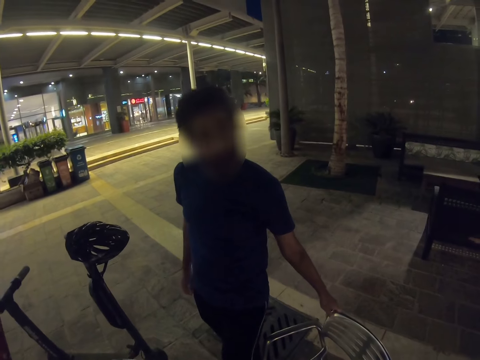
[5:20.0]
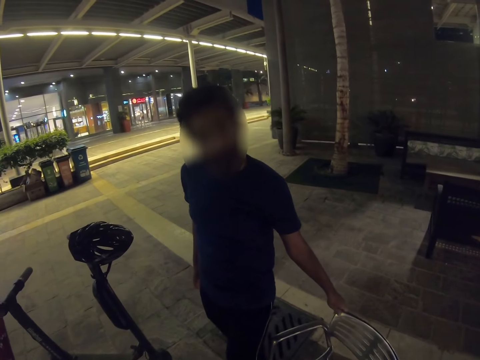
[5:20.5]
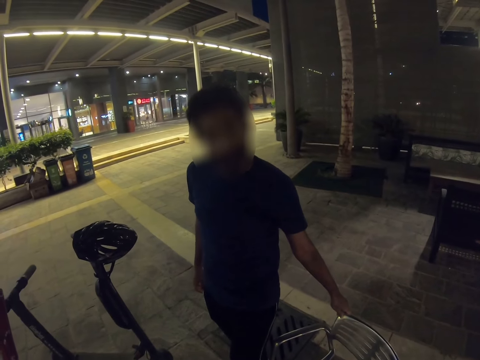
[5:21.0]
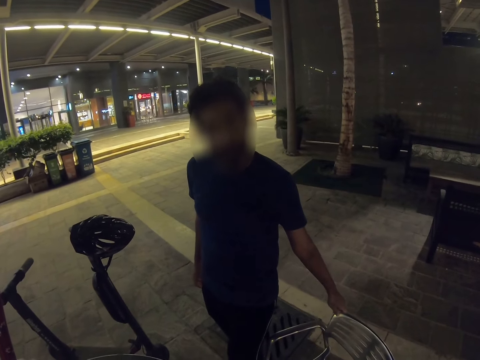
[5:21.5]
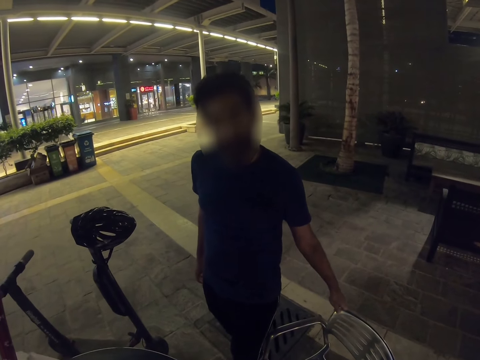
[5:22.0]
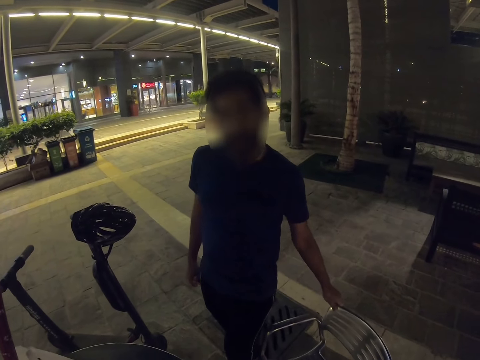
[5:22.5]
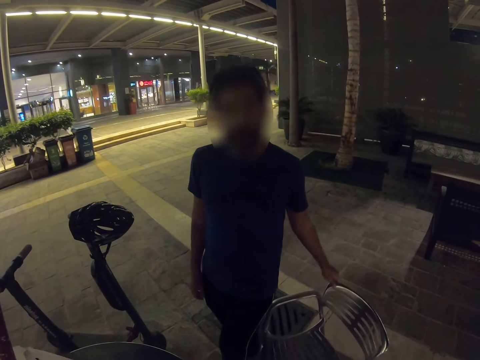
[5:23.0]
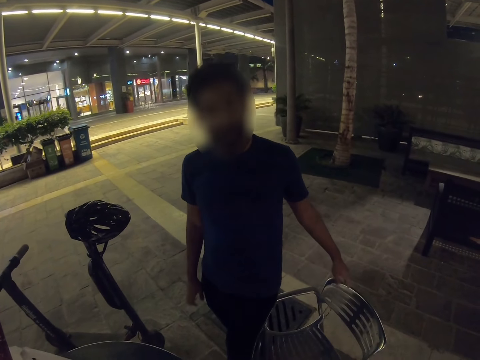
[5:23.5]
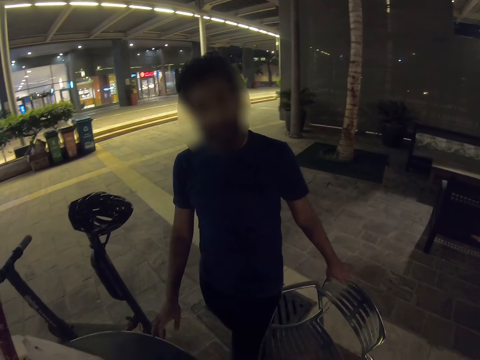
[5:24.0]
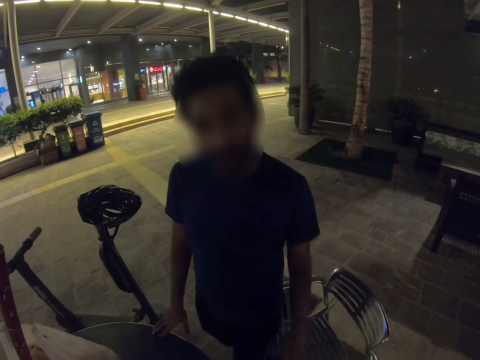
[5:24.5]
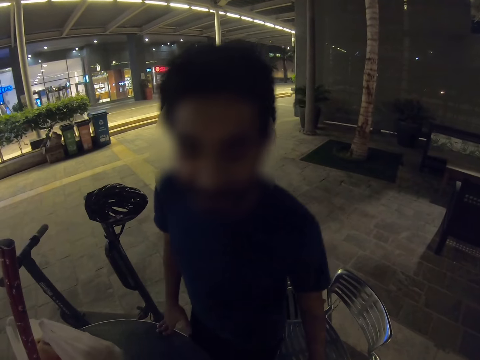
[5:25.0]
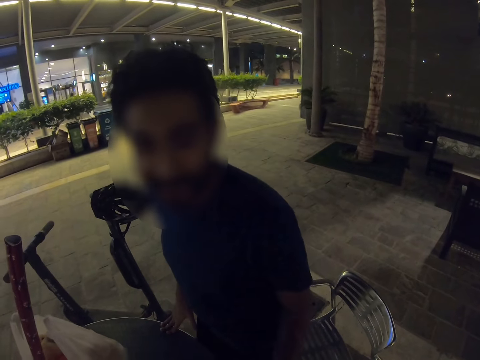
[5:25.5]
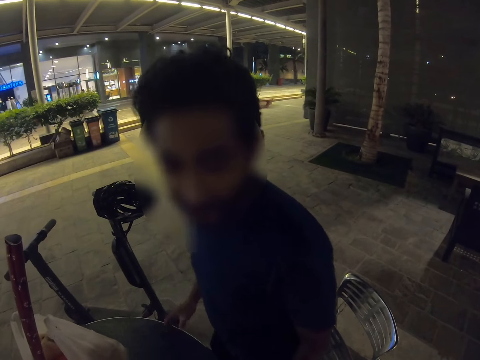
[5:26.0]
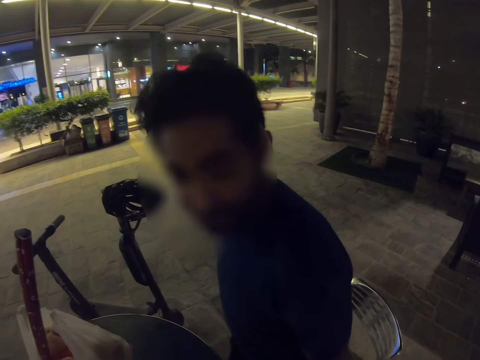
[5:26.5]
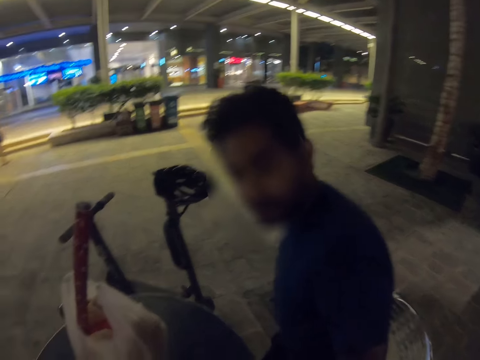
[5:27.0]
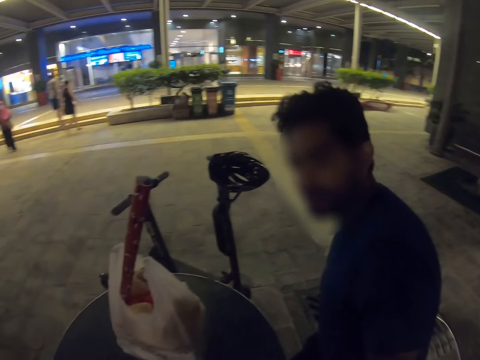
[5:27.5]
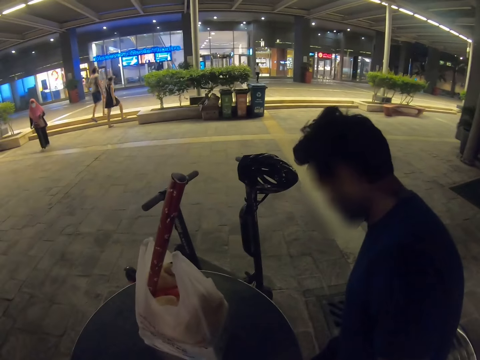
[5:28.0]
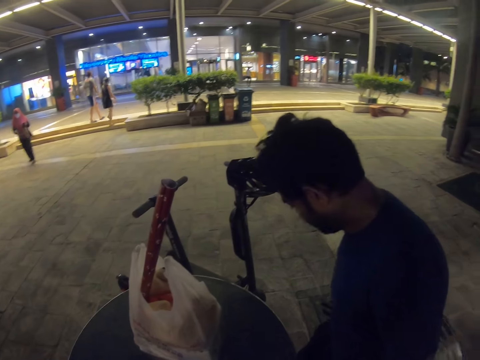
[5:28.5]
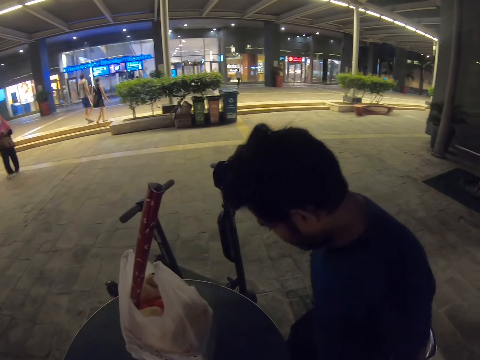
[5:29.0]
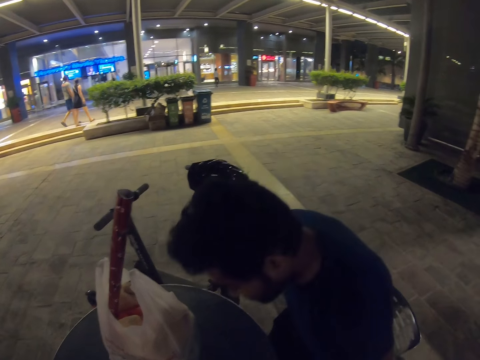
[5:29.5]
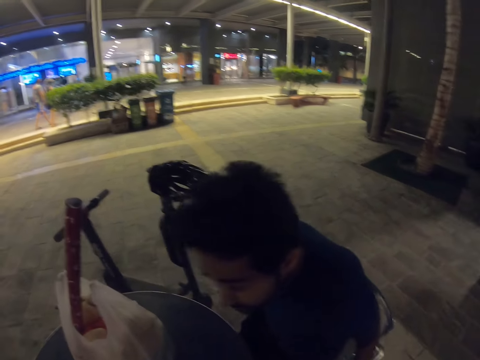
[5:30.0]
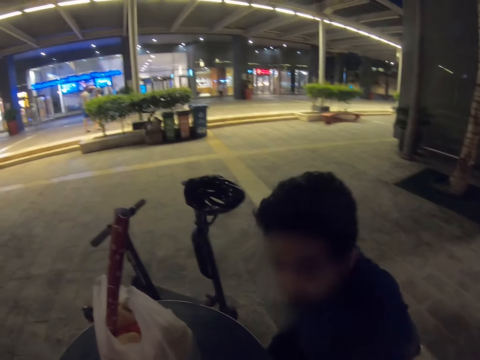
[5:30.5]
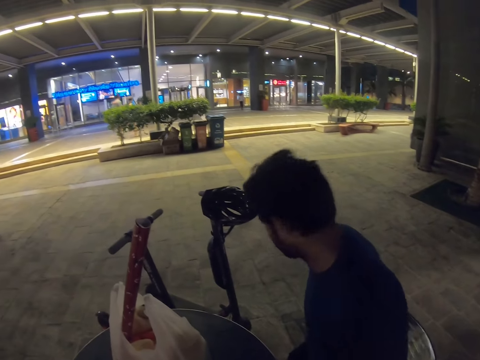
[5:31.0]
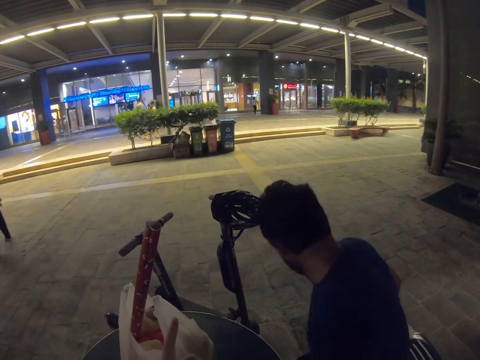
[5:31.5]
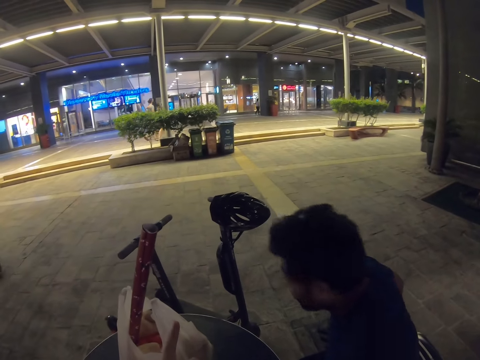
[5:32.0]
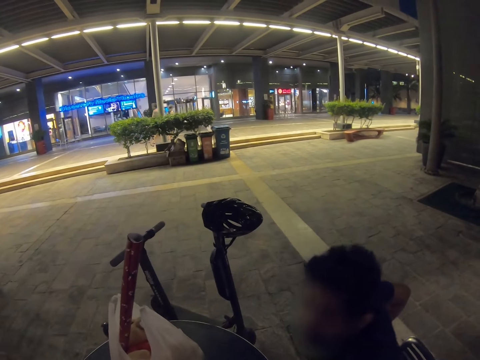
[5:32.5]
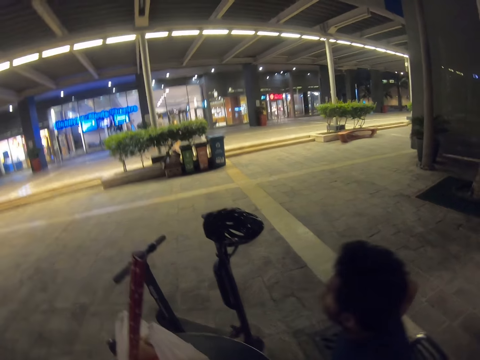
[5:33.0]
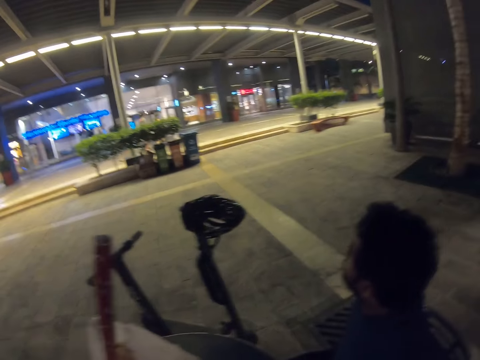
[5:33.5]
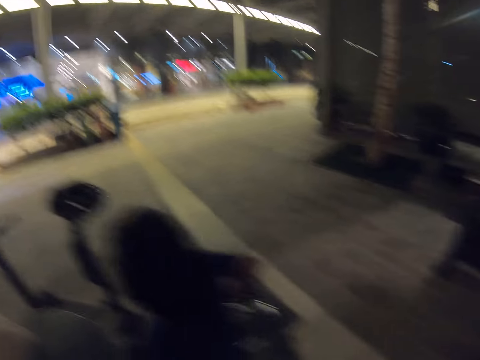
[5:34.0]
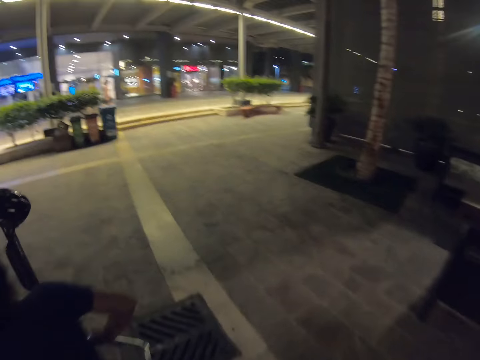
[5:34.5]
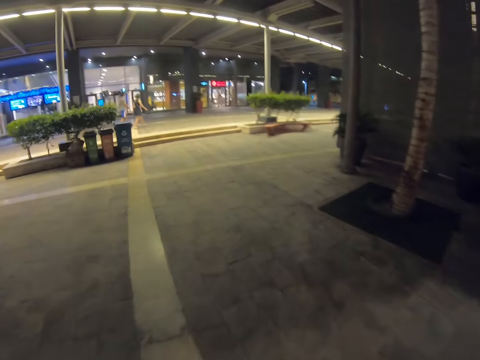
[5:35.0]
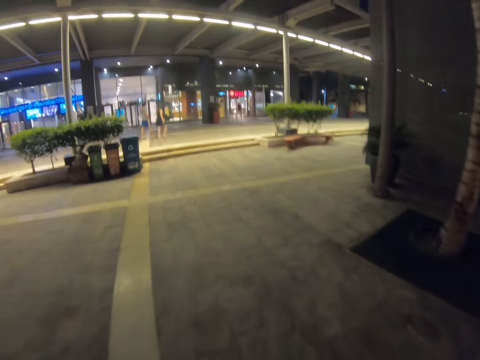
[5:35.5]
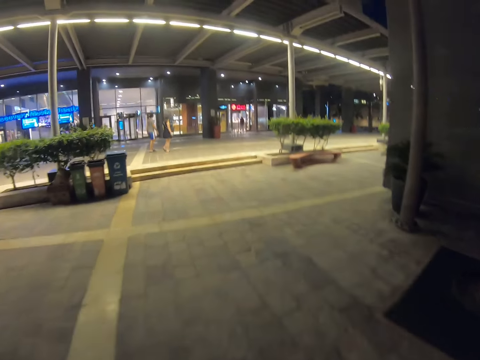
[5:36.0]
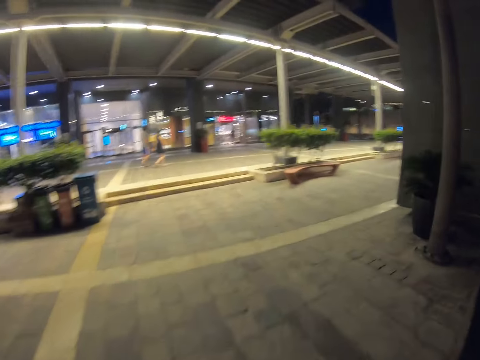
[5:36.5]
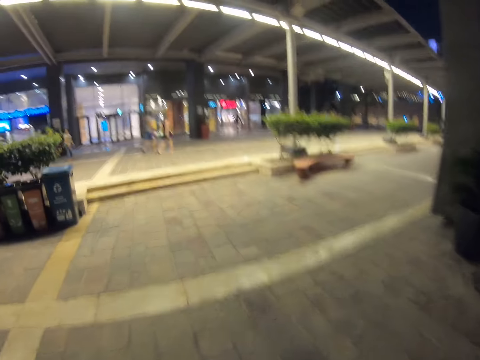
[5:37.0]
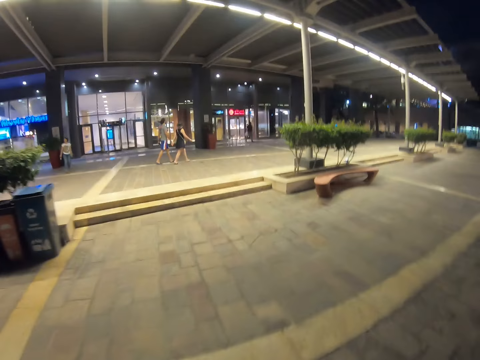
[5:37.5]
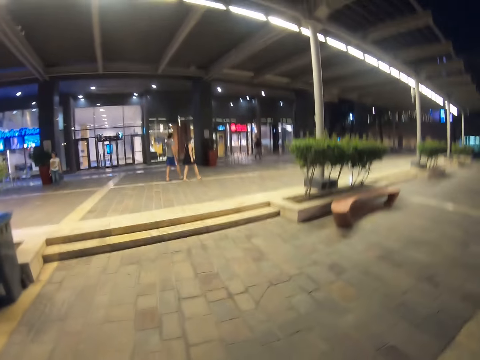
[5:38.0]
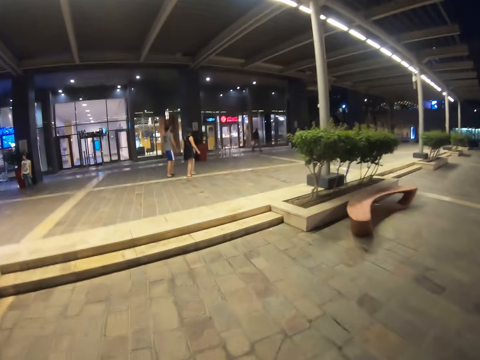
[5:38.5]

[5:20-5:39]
A man speaks with the camera wearer. The man pulls in the chair. The man sits on the chair. The camera wearer points ahead. They walk around.

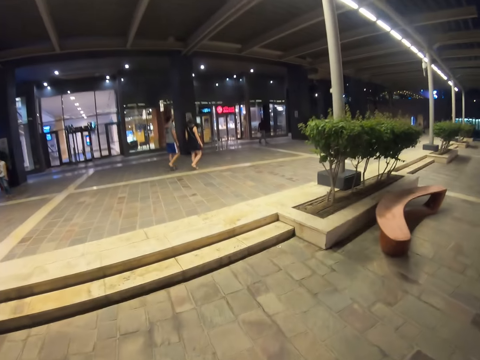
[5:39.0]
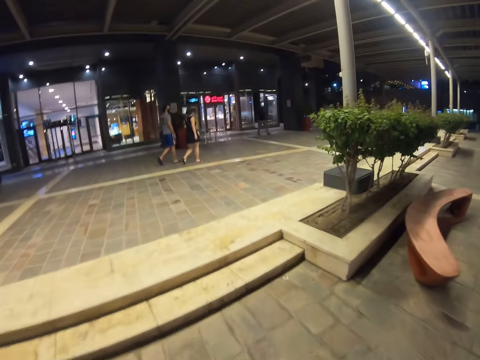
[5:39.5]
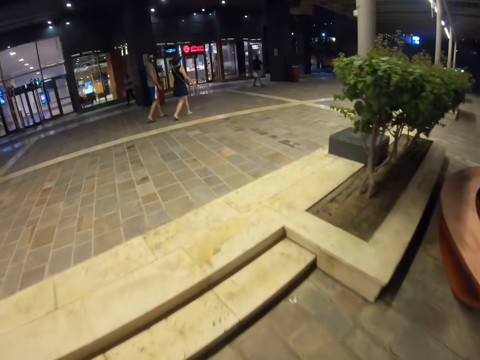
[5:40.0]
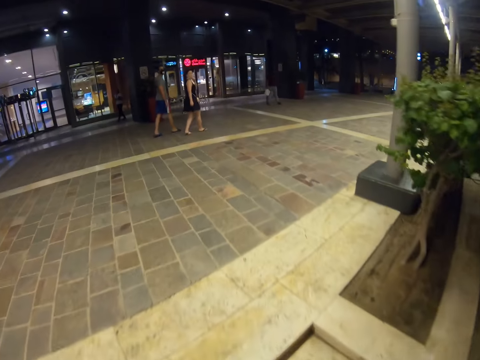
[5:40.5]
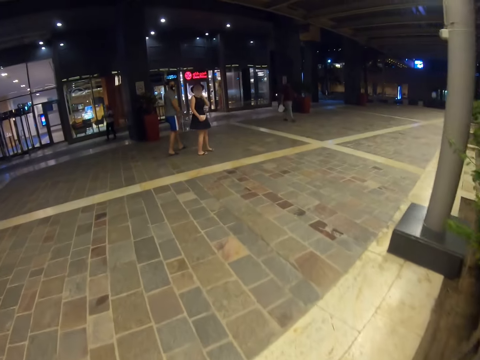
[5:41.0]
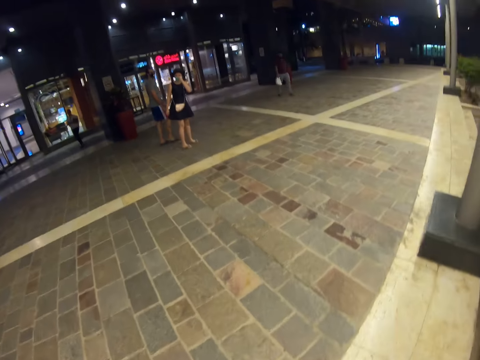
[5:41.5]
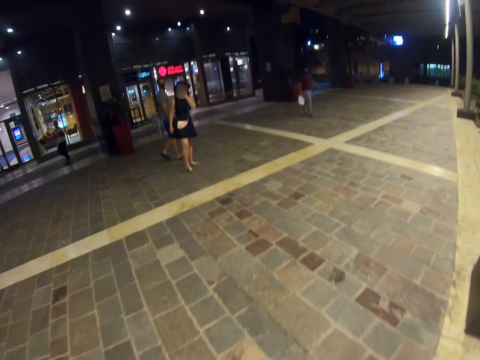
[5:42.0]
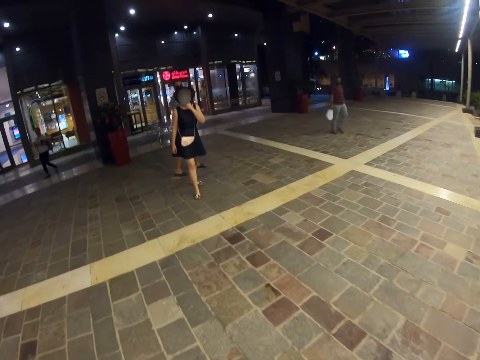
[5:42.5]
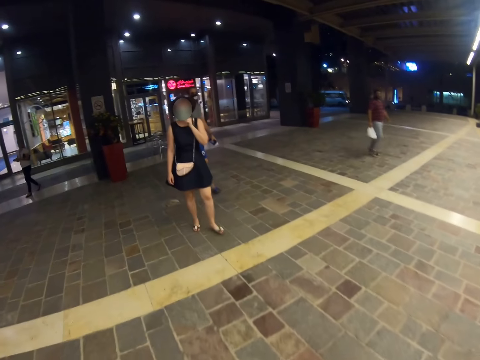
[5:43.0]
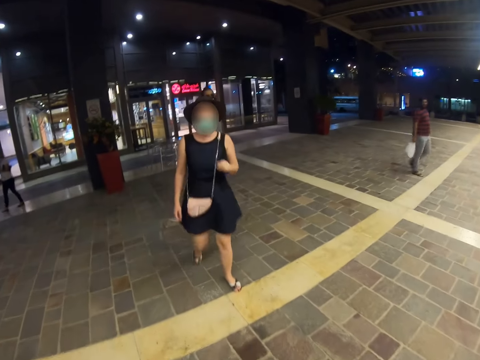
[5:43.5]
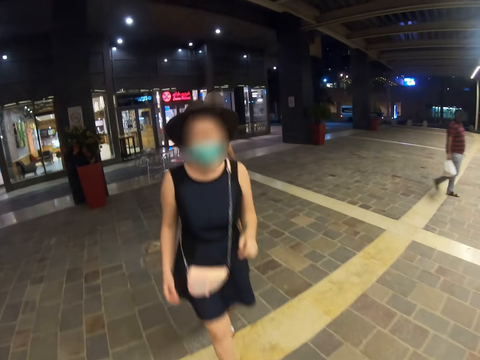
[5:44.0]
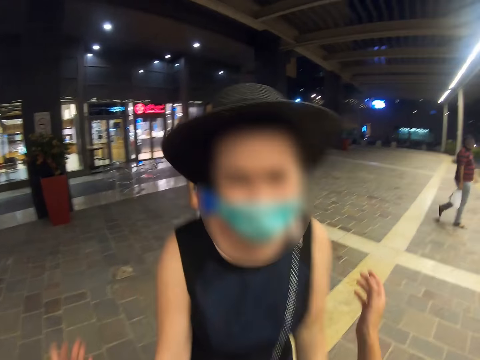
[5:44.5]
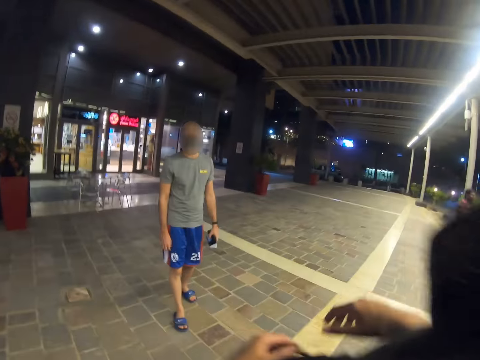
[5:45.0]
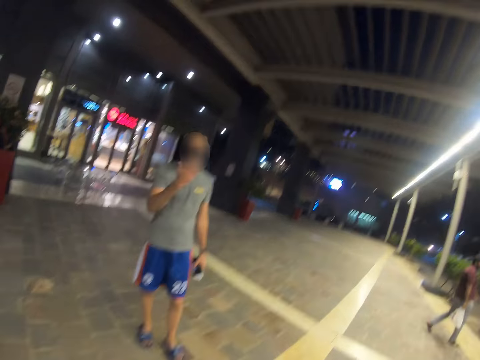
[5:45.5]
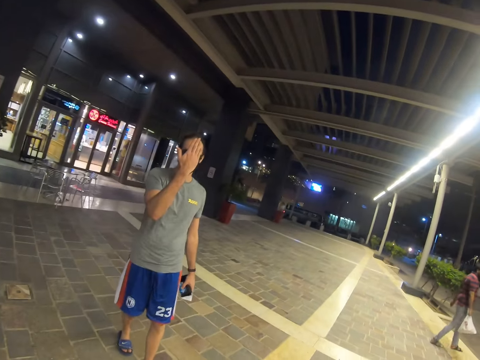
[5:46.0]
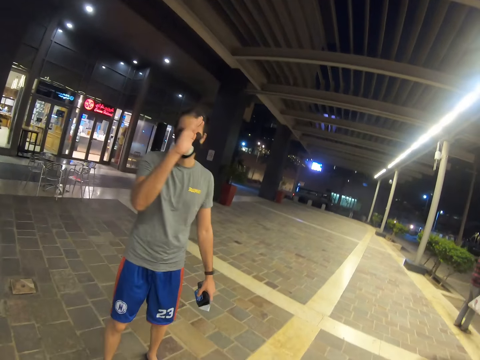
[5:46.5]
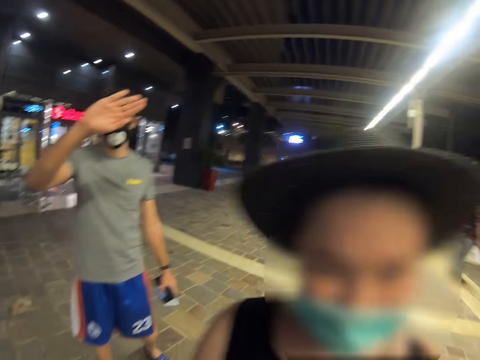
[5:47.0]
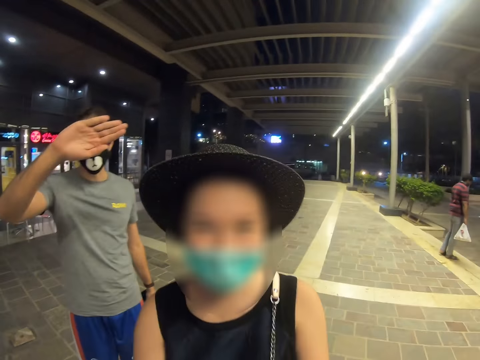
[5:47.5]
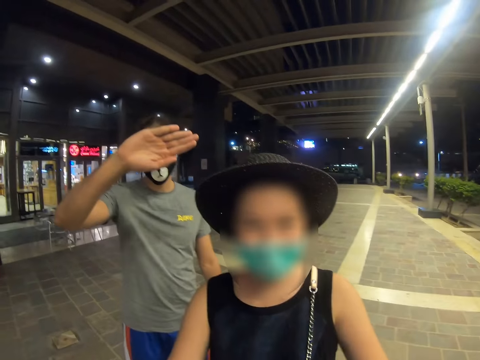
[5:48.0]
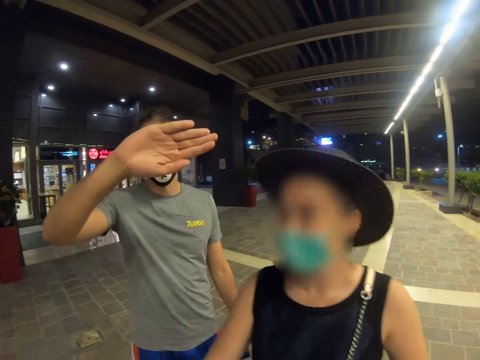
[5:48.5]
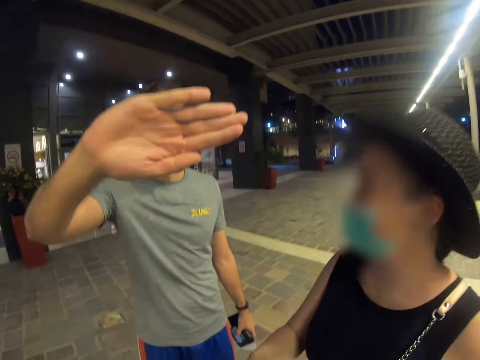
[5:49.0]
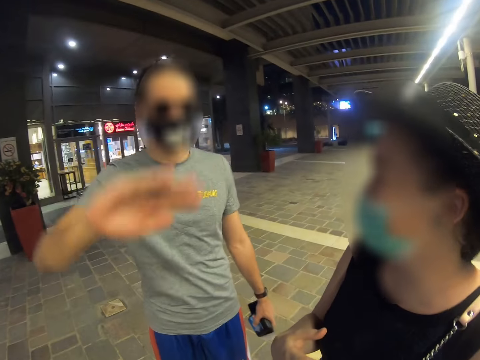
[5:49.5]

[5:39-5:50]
The camera wearer talks to a woman. The woman hugs the camera wearer. A man walks towards the camera wearer. Another man hides his face with his hand.
